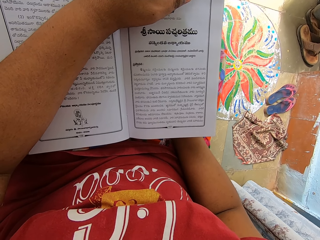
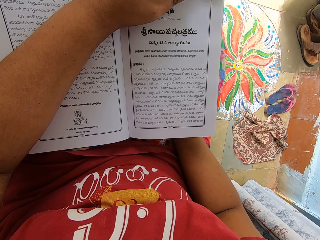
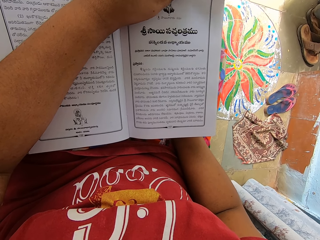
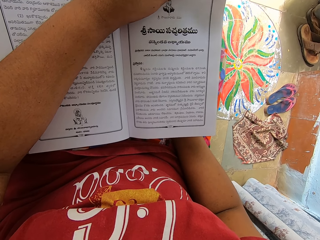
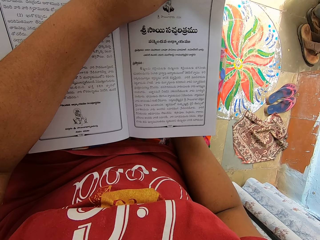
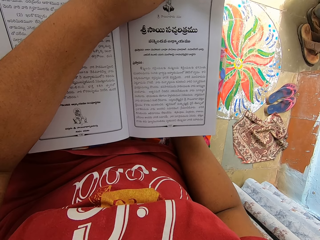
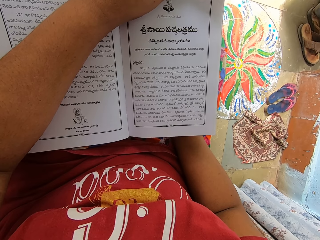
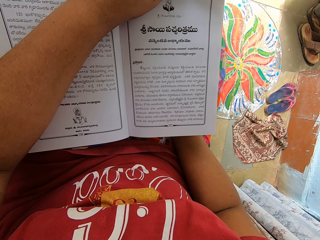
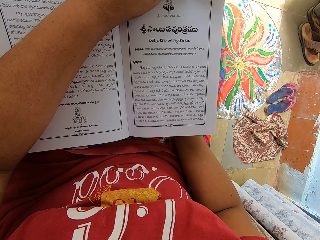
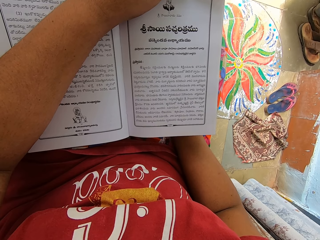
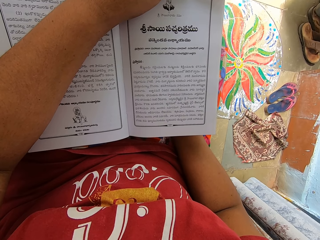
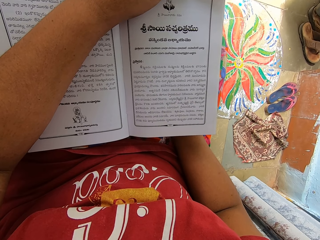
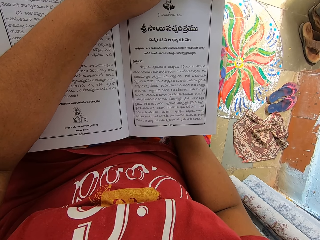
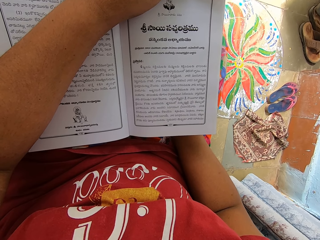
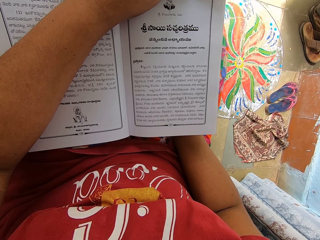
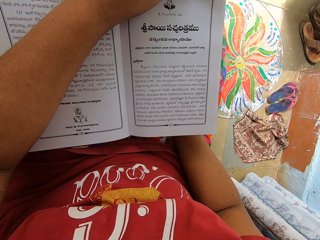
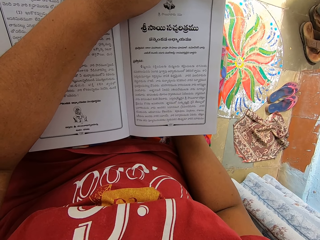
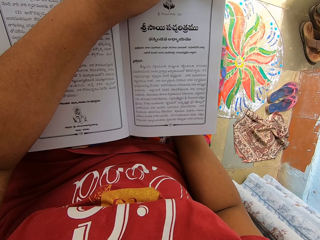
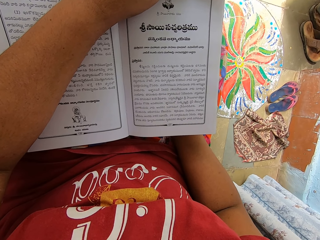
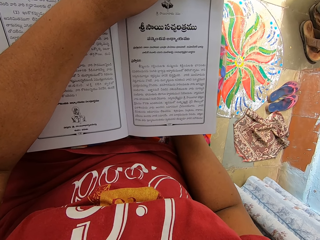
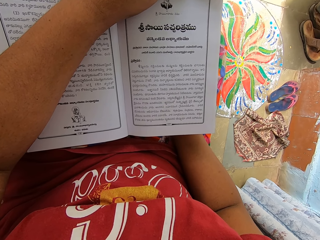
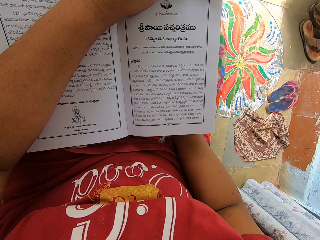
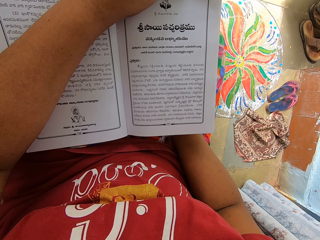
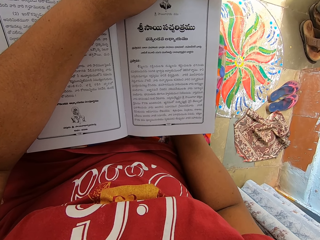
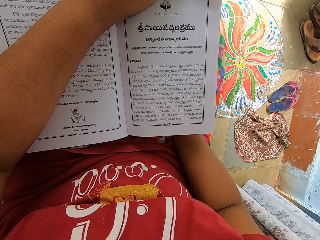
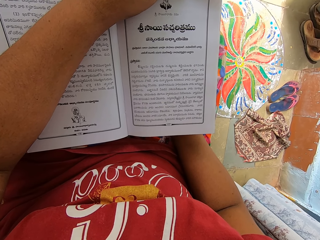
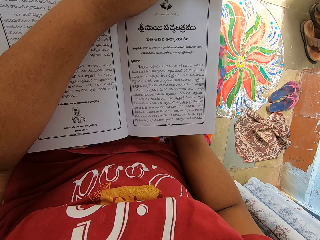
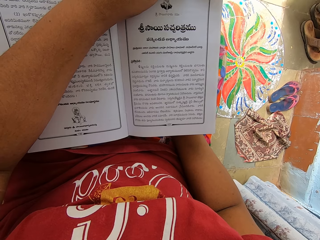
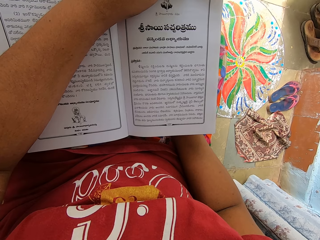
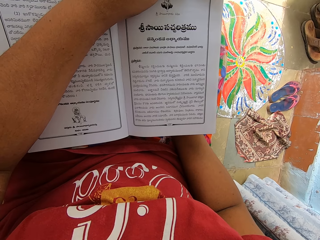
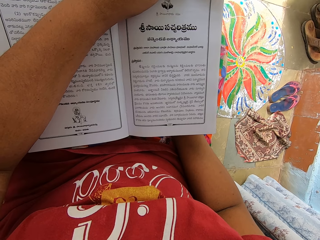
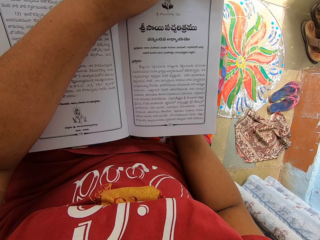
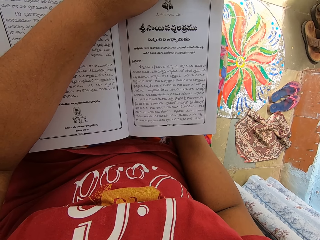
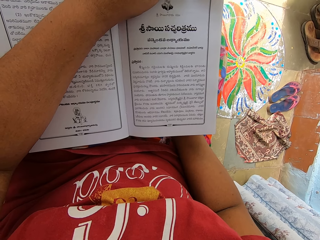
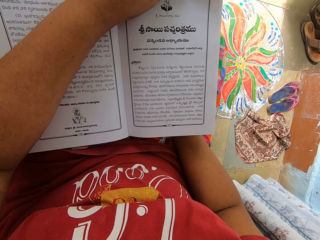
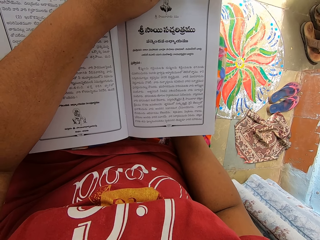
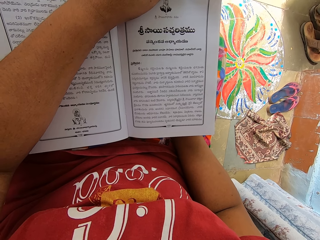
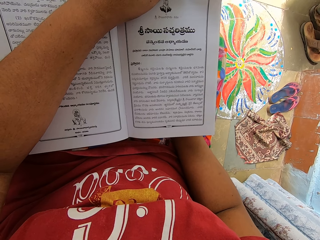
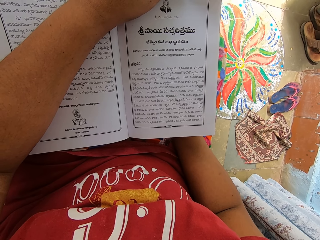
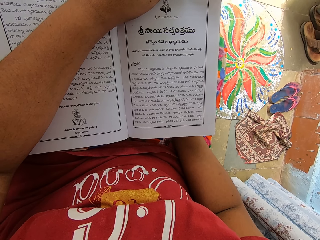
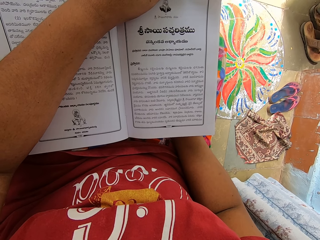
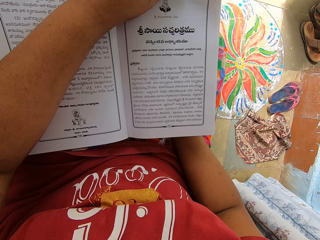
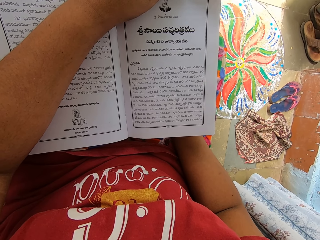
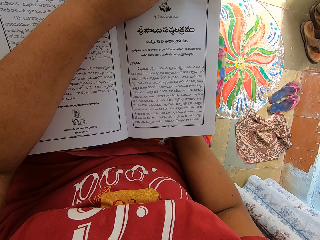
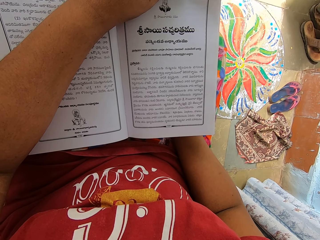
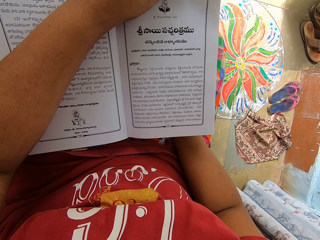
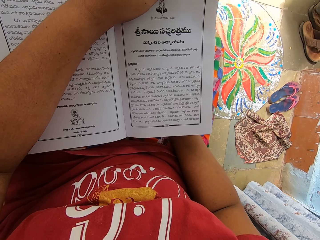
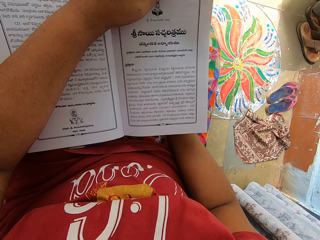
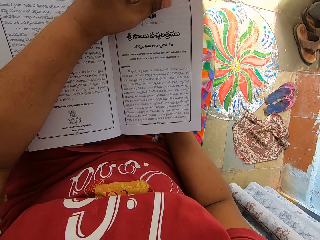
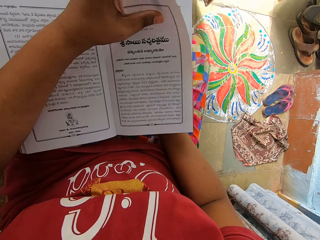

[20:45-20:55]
The camera wearer holds a page. They read a book.

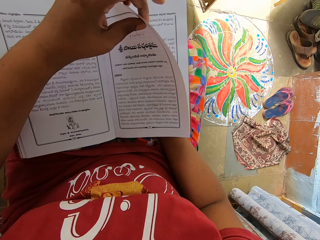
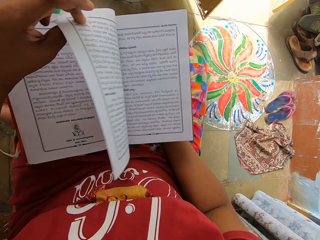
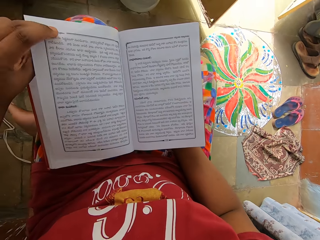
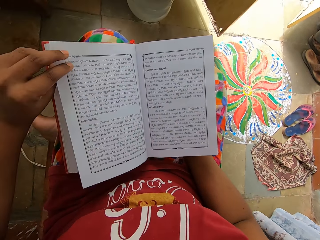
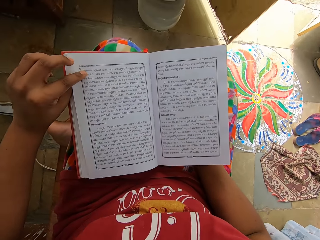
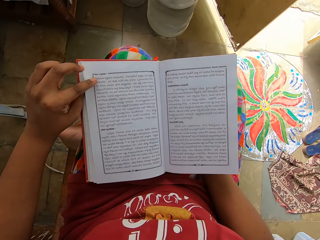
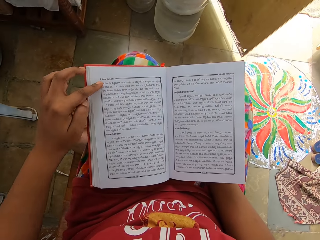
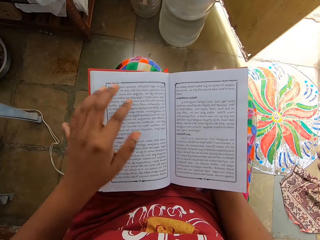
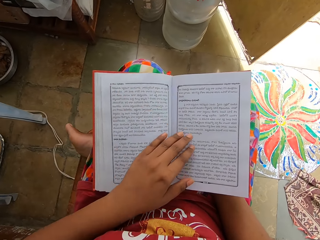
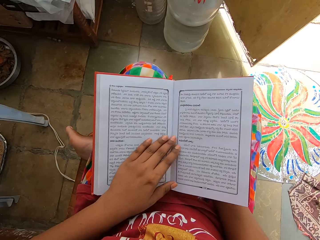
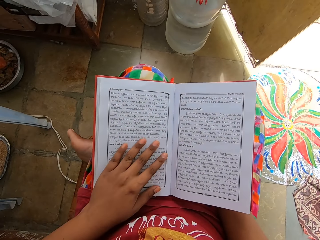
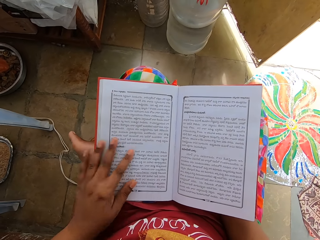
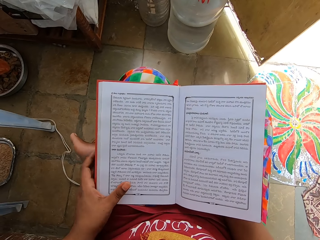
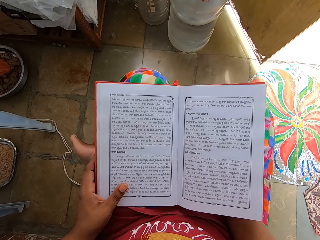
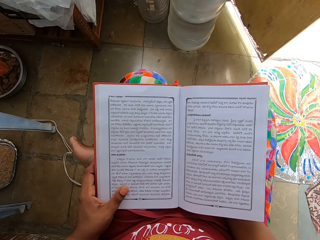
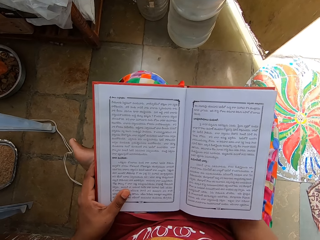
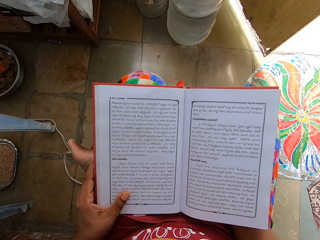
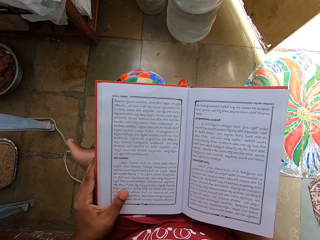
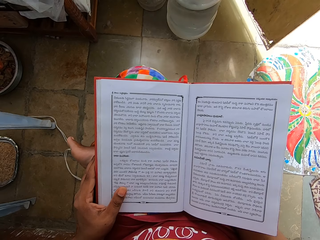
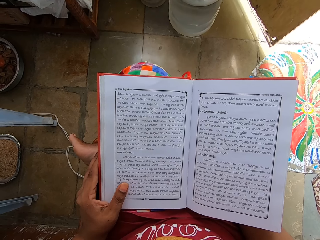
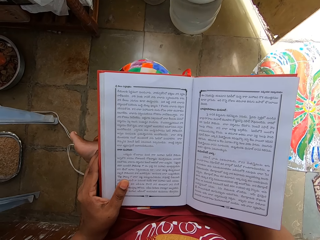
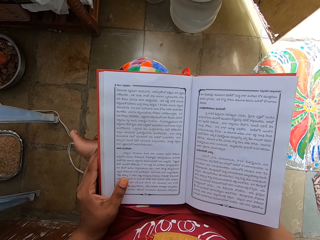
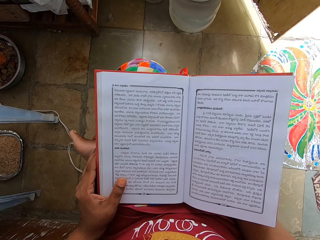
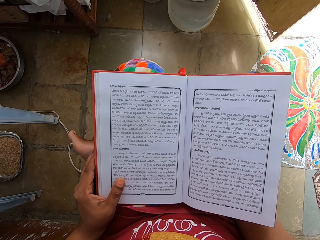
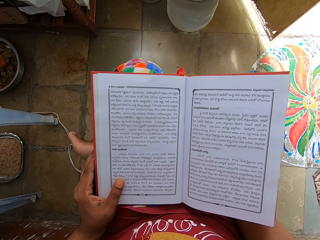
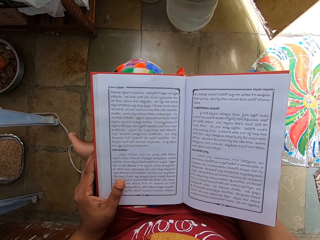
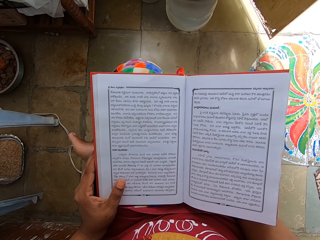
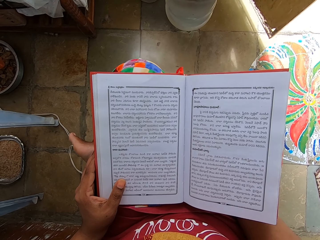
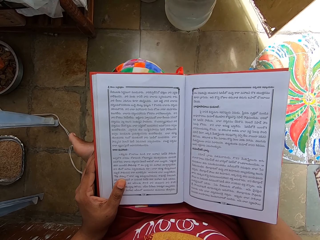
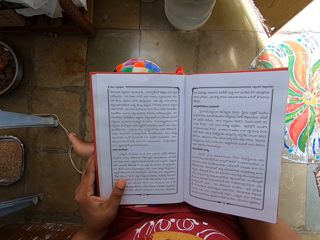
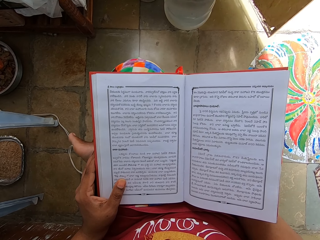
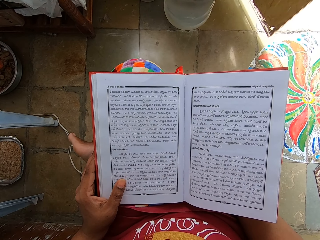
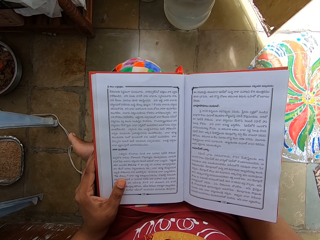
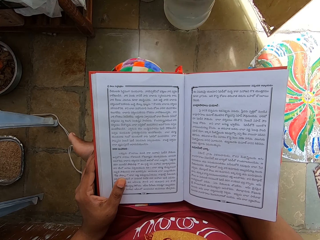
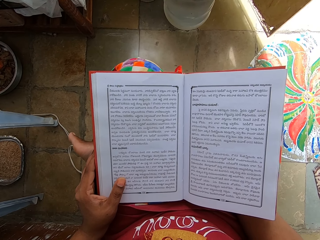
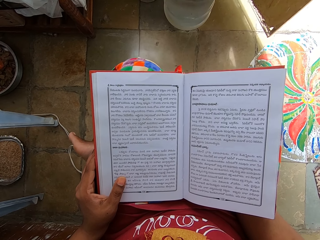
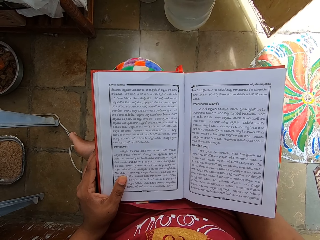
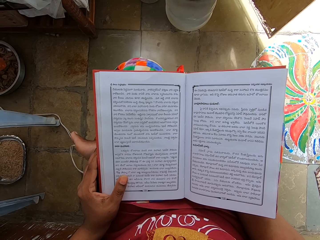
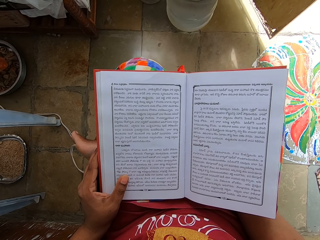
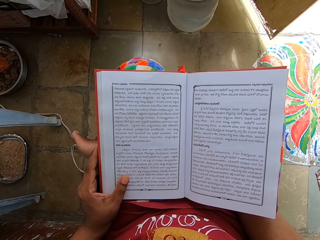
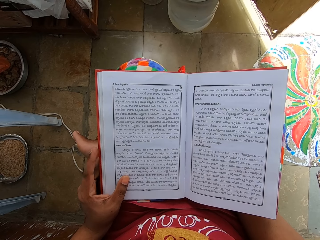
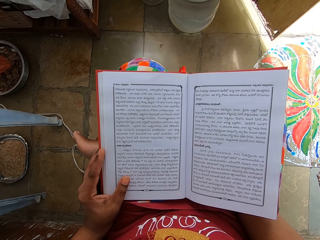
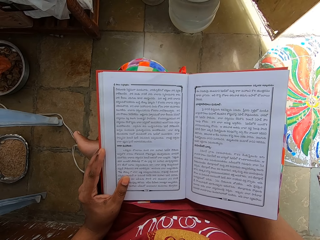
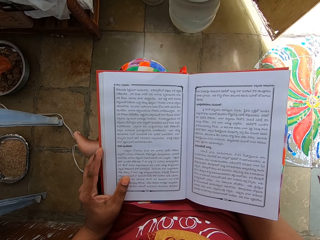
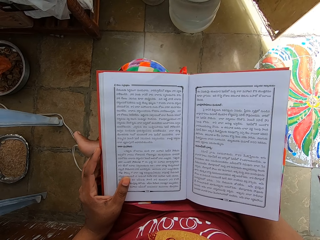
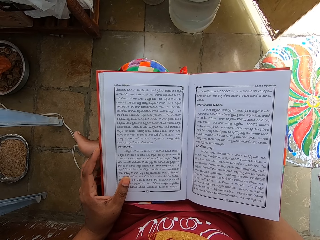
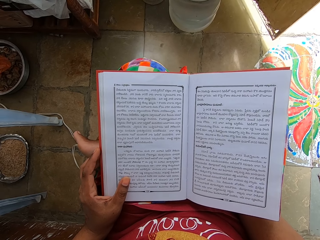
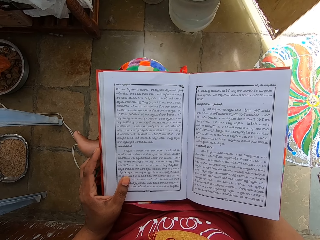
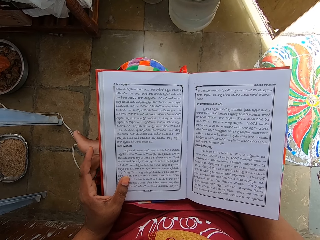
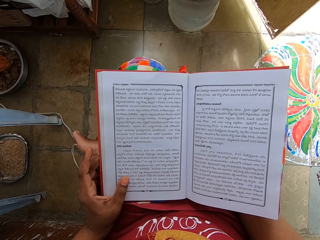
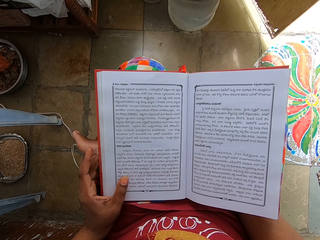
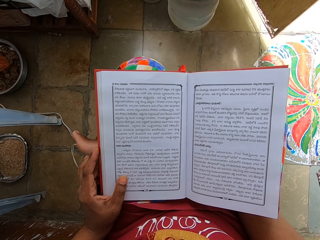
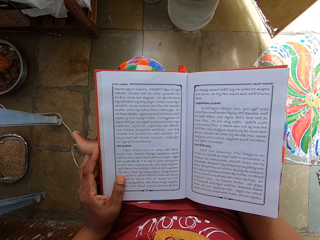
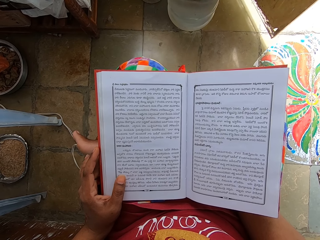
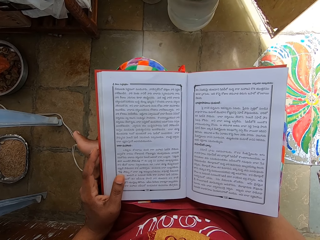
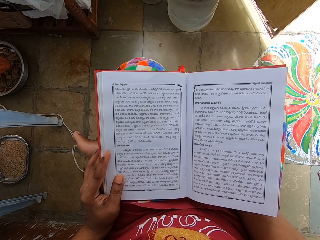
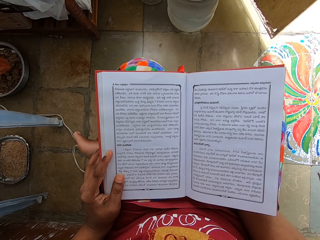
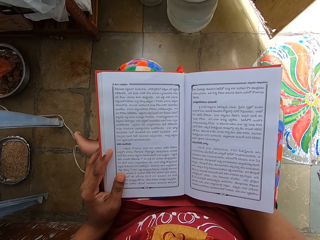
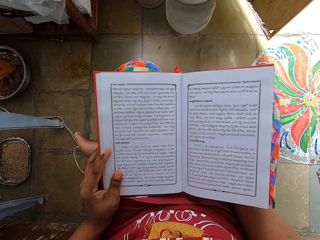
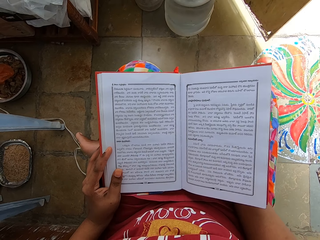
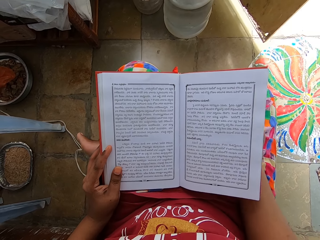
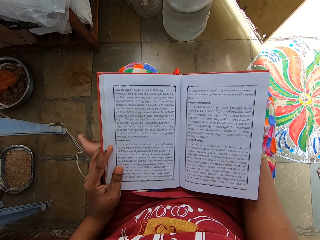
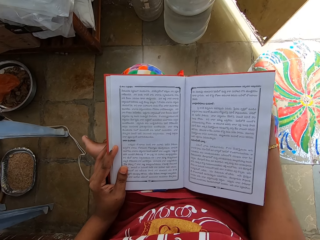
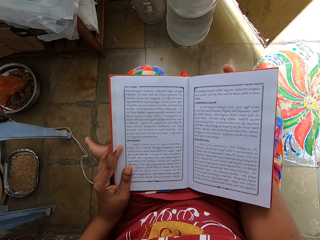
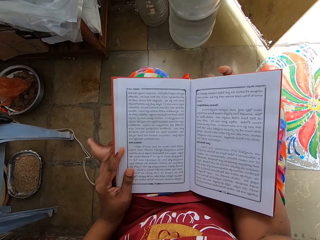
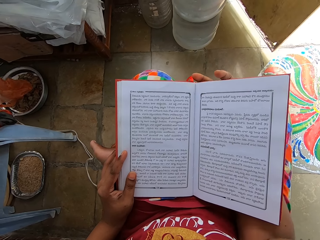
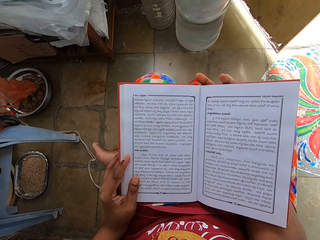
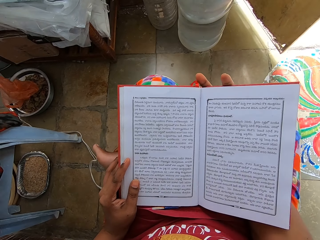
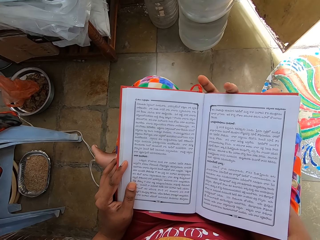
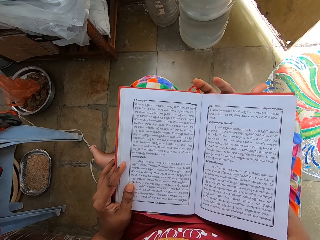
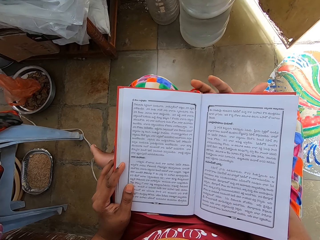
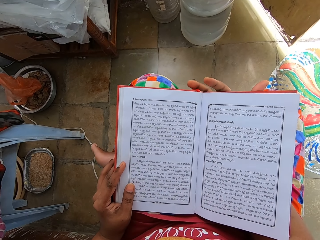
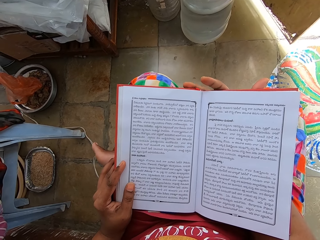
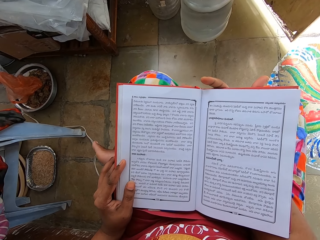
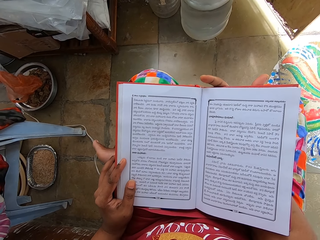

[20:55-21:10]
The camera wearer flips the next page. They hold a book and read the book. They move a finger. They move fingers. They move a hand.
